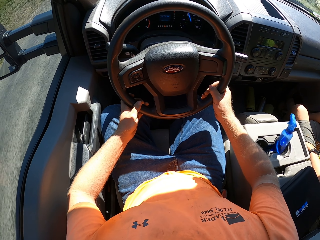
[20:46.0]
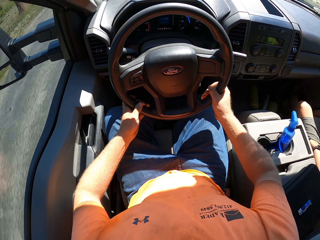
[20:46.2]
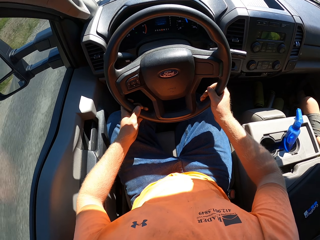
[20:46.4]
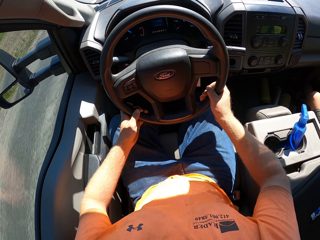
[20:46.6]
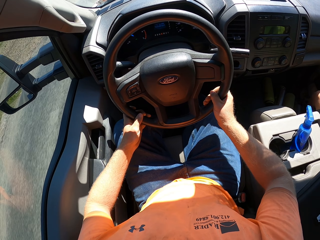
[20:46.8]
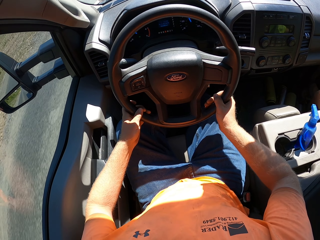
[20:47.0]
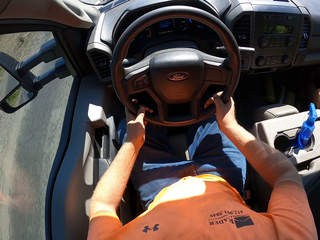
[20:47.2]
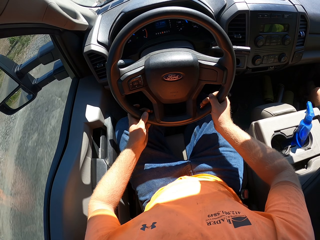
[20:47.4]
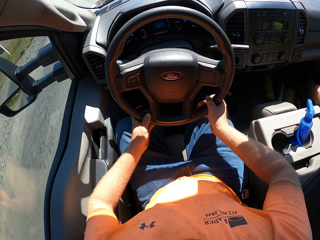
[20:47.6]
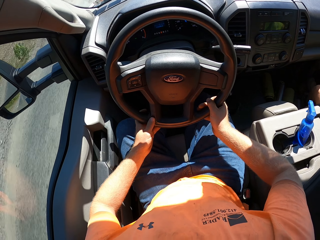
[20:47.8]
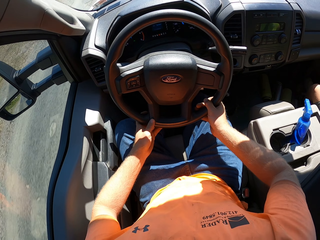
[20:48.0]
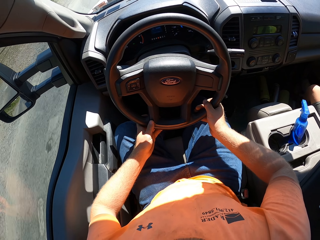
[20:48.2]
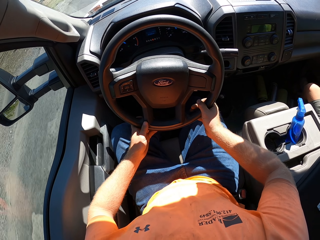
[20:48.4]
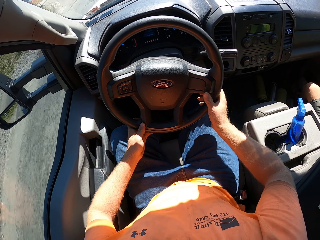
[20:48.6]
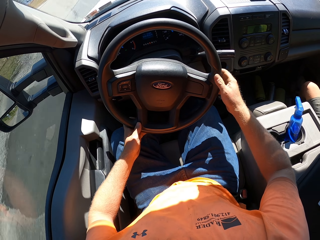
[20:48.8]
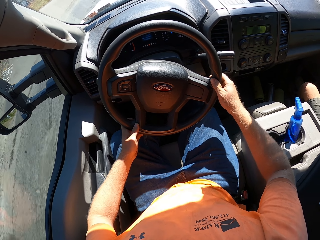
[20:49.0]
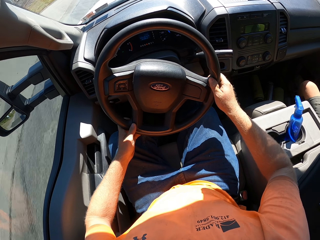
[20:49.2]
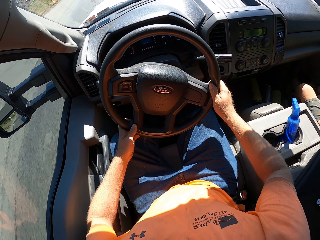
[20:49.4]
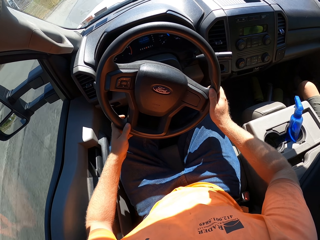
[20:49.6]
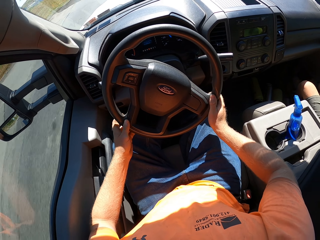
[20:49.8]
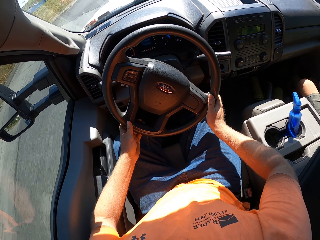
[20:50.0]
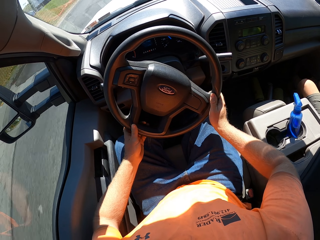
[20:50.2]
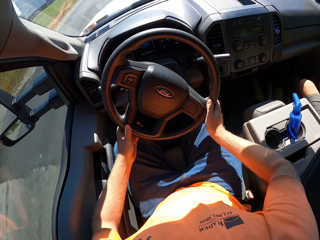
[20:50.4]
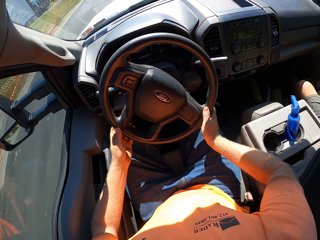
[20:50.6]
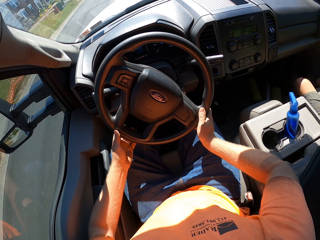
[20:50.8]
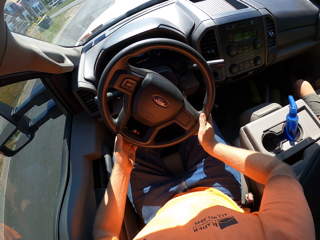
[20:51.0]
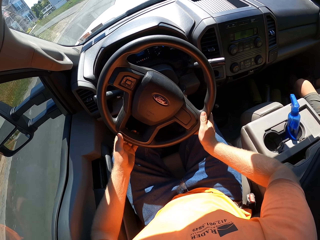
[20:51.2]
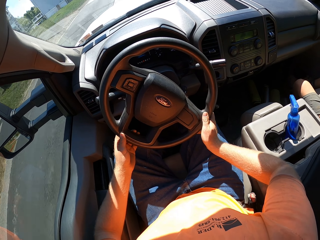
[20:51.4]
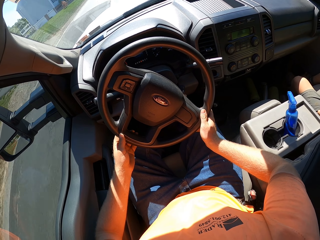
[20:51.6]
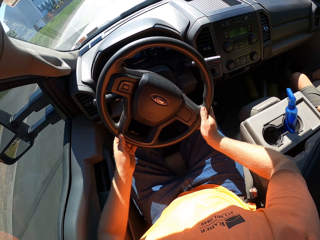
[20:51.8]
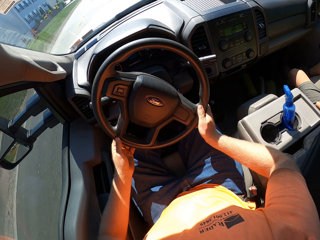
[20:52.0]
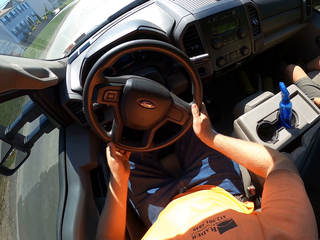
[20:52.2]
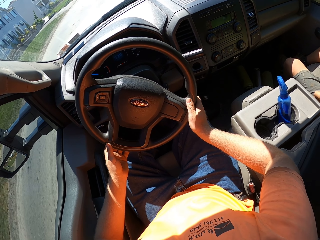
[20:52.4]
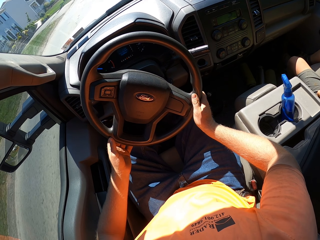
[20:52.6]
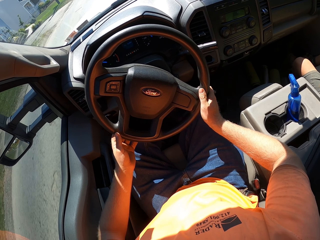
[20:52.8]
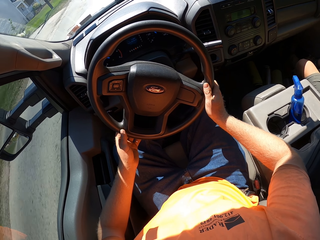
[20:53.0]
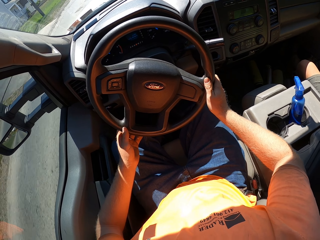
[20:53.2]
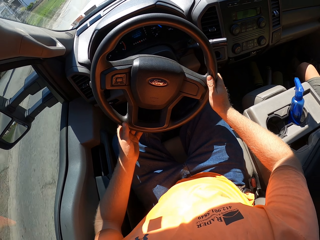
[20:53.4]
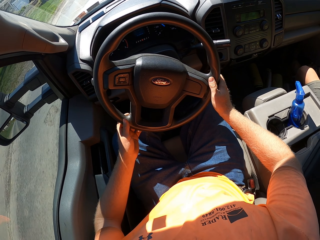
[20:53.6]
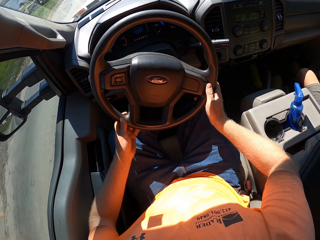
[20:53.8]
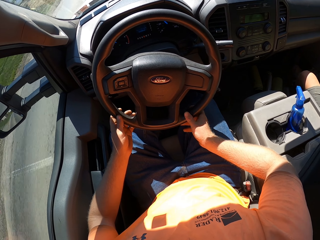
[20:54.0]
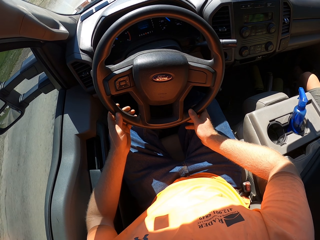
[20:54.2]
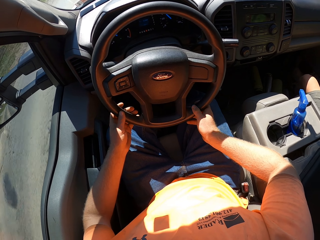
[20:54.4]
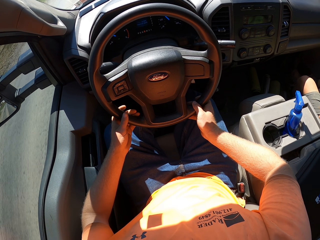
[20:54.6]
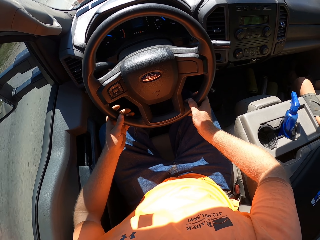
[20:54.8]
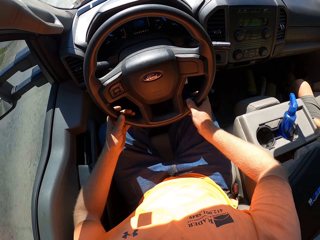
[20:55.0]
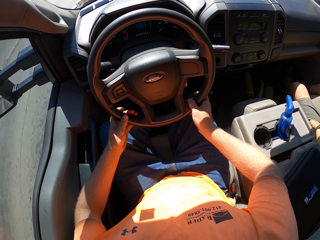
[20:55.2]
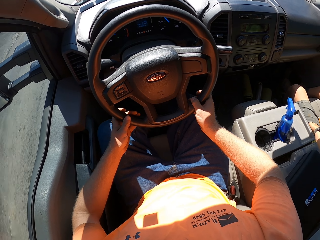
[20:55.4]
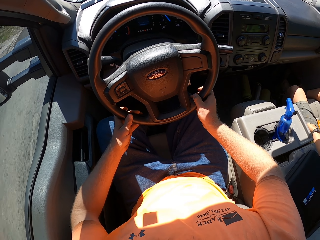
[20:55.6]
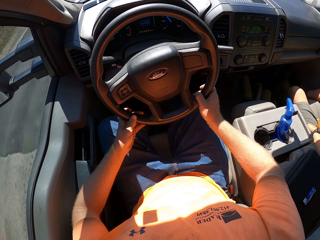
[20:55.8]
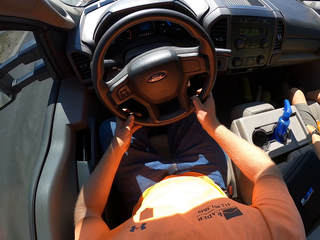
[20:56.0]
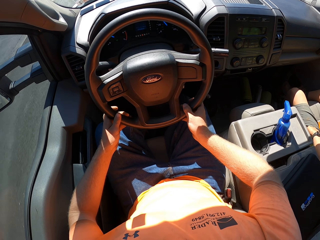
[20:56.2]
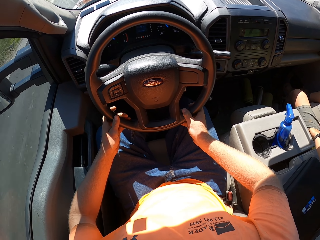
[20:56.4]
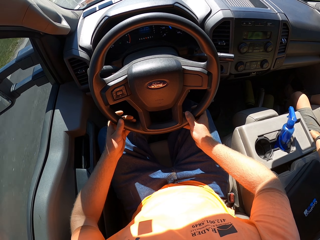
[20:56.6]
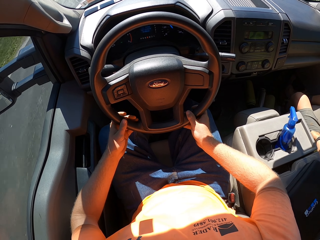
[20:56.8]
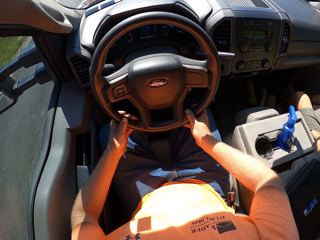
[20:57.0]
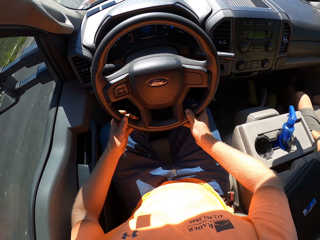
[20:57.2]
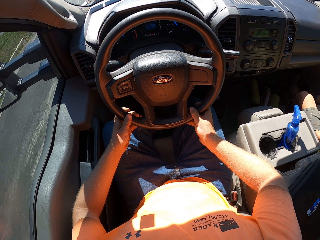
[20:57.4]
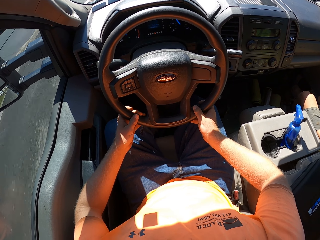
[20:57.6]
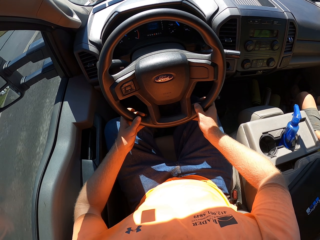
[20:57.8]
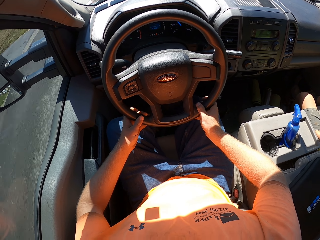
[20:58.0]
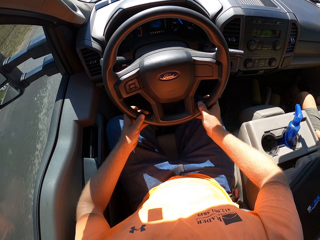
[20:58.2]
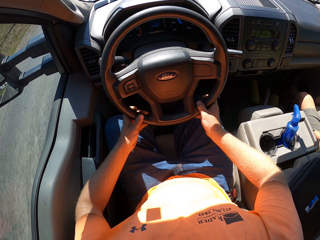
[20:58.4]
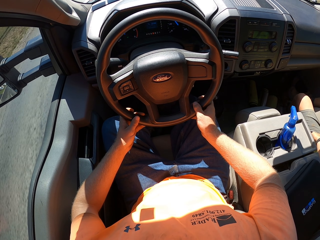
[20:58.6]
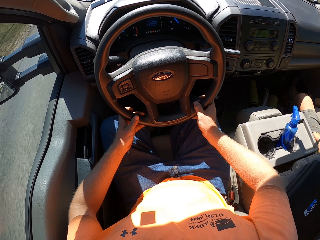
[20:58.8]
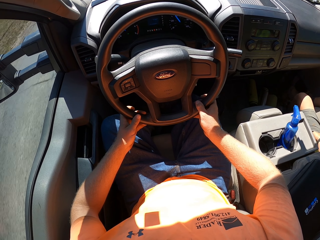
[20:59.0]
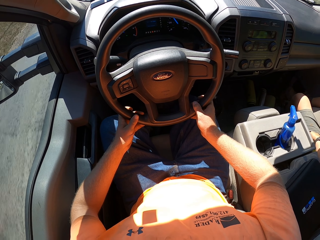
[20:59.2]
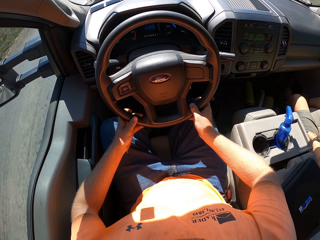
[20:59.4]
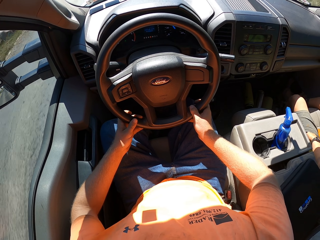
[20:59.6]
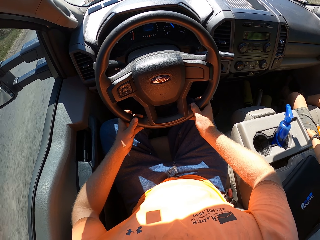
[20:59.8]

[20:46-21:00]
The camera wearer drives the car. They drive the car again.

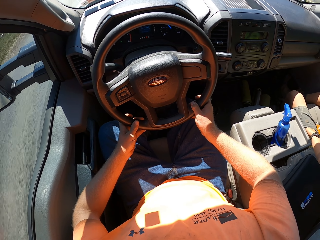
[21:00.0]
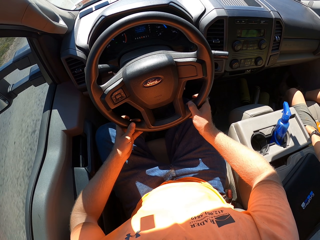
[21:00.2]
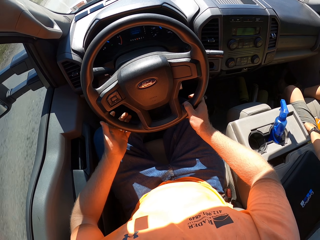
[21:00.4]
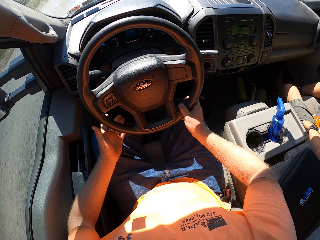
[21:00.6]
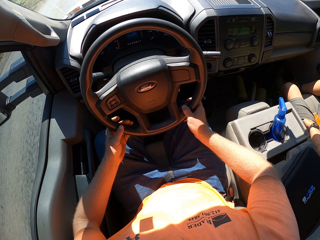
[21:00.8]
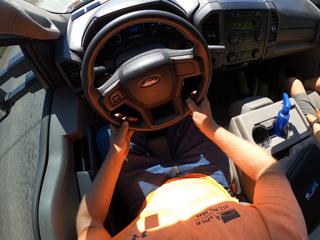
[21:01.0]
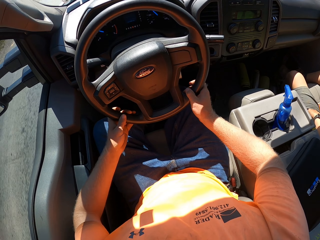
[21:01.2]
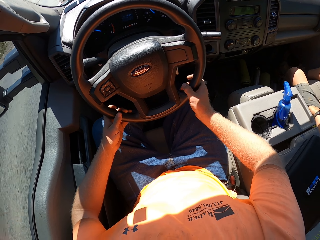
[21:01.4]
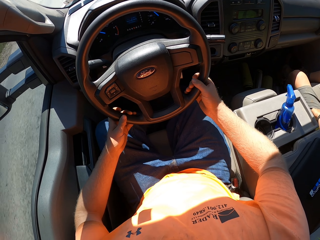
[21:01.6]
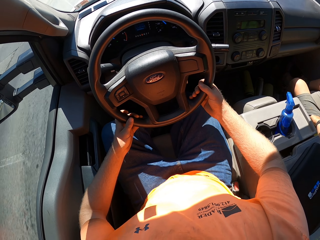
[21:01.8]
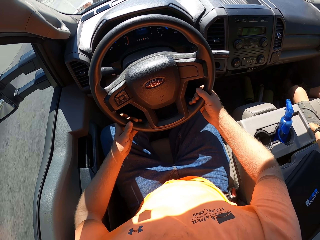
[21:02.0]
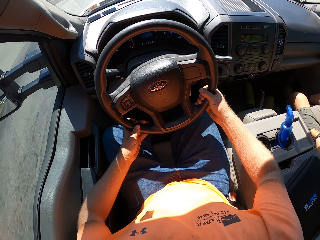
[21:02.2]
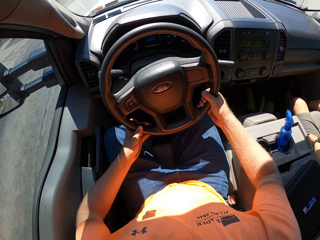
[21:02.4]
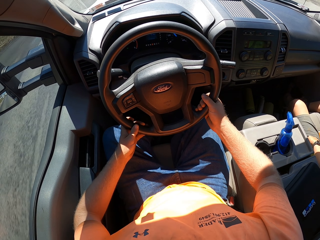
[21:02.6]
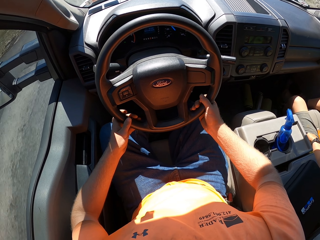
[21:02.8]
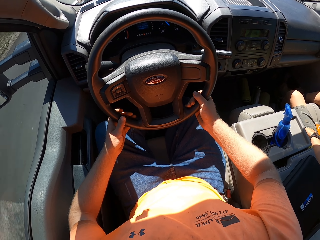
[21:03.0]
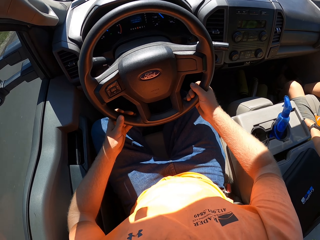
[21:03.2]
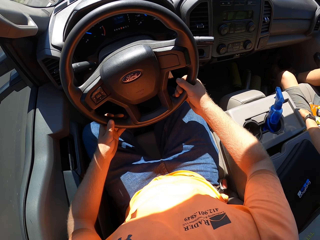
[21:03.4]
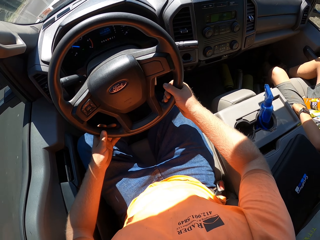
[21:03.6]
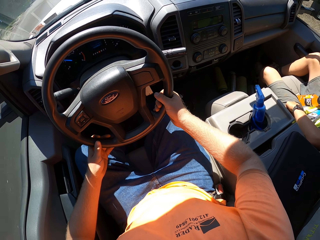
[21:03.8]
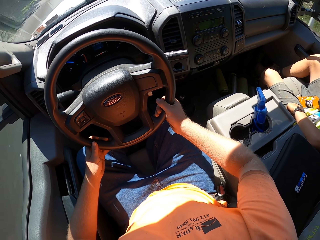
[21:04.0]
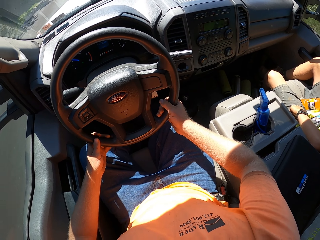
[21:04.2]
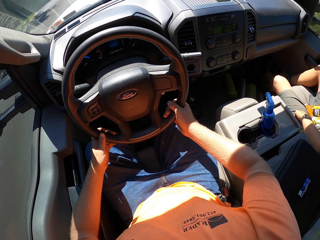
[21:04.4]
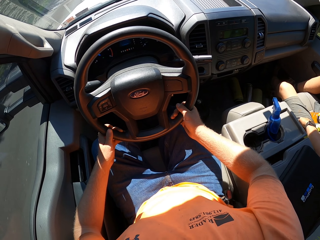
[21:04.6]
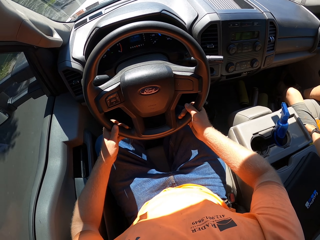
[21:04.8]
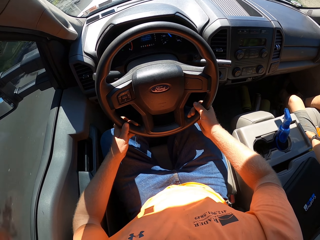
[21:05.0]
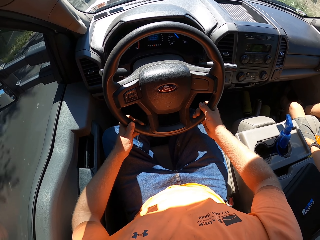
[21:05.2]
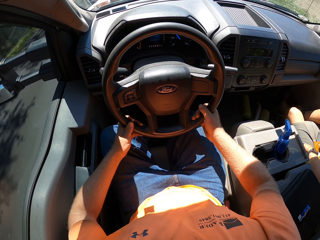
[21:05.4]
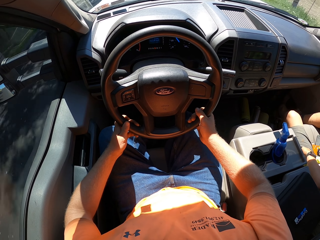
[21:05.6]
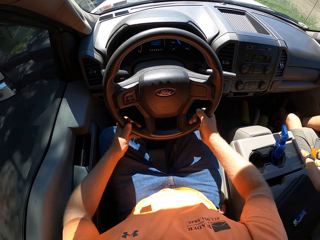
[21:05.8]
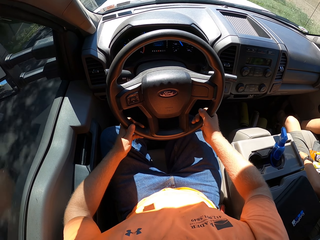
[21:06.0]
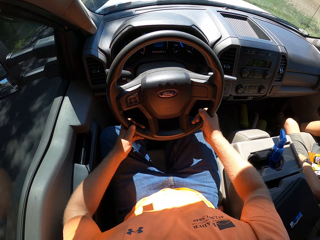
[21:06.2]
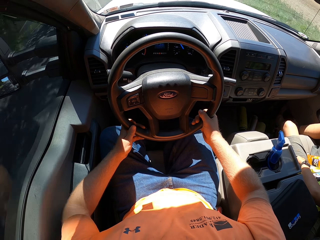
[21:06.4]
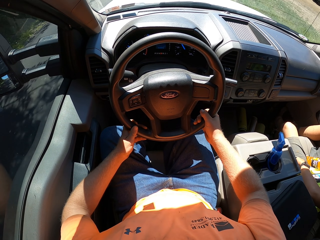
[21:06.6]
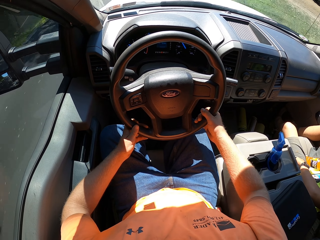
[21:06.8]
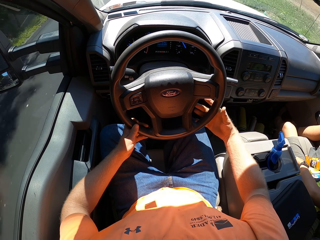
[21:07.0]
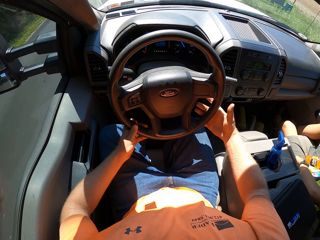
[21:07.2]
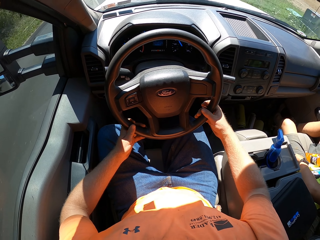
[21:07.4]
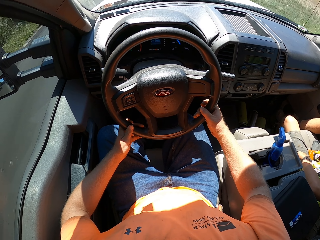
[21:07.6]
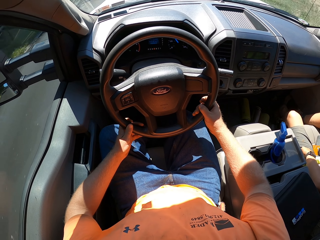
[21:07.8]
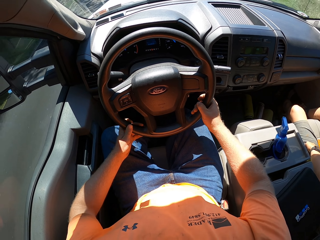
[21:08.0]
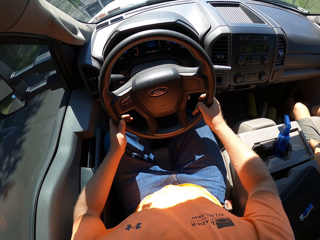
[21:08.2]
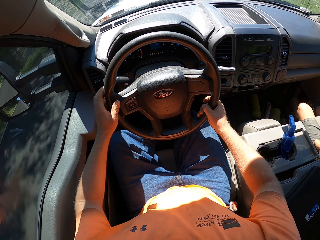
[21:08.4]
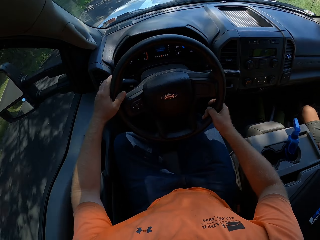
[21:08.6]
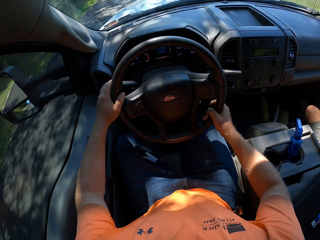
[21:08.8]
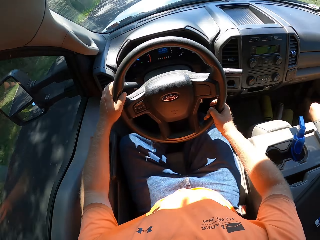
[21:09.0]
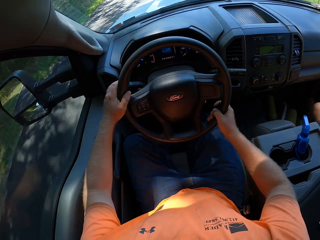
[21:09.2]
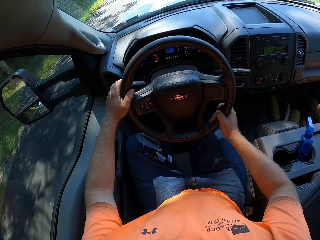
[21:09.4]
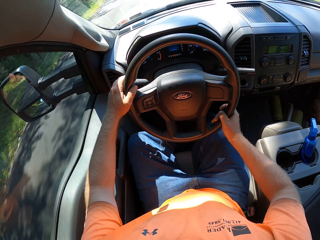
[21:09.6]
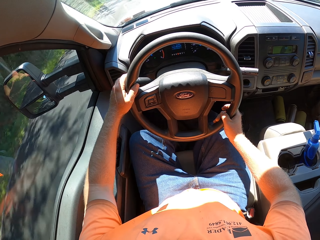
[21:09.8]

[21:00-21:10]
The camera wearer drives the car.
